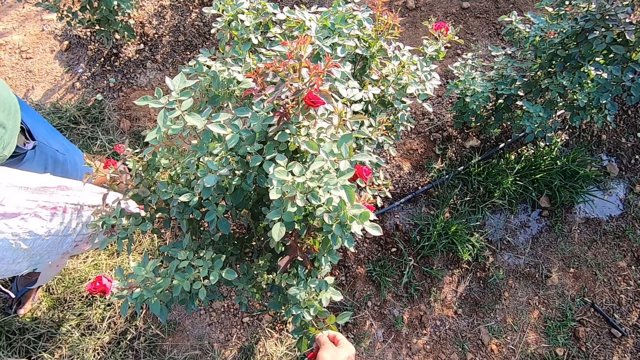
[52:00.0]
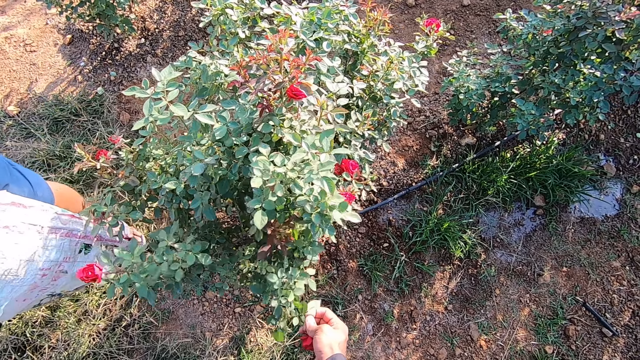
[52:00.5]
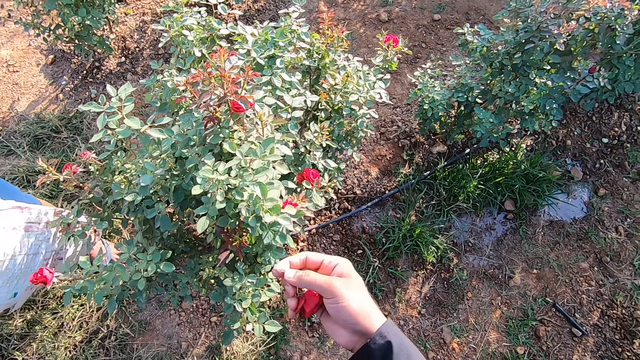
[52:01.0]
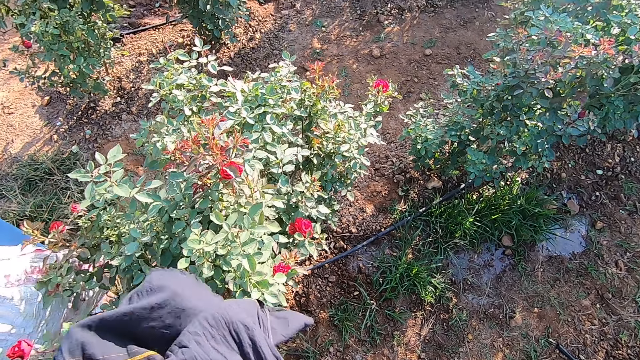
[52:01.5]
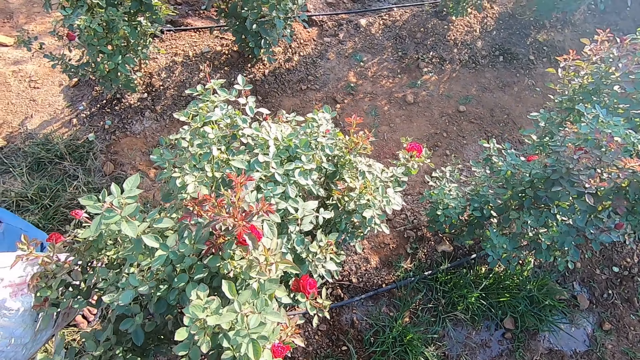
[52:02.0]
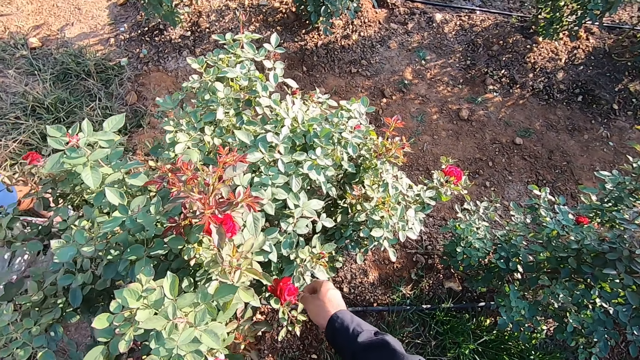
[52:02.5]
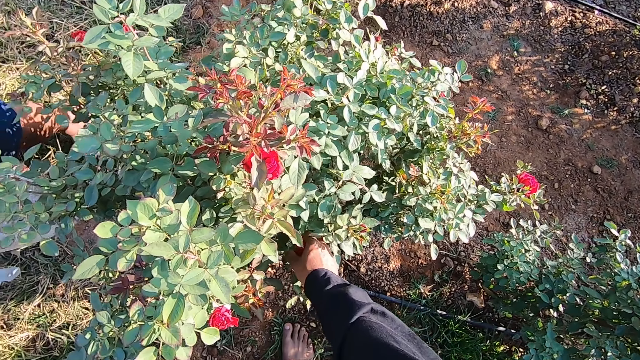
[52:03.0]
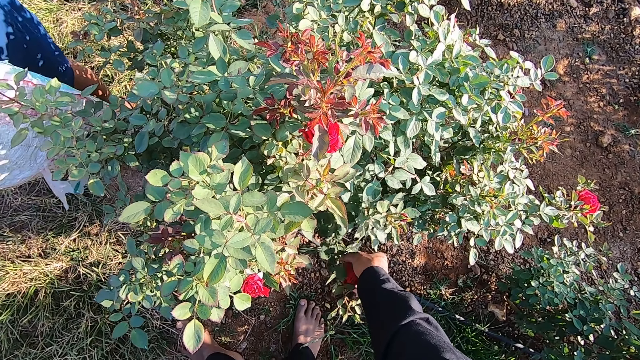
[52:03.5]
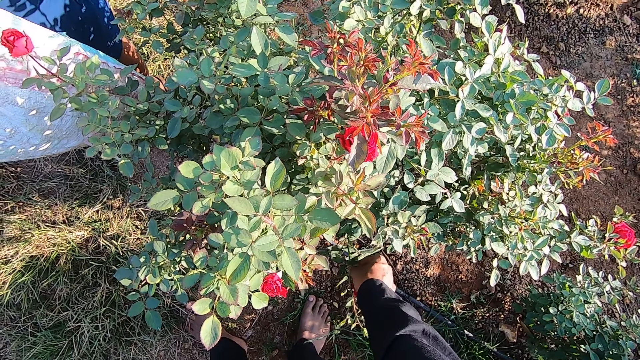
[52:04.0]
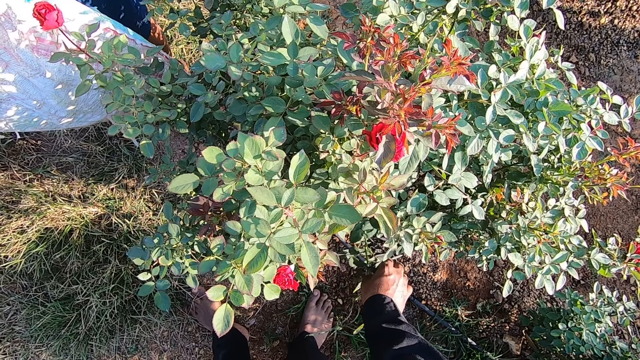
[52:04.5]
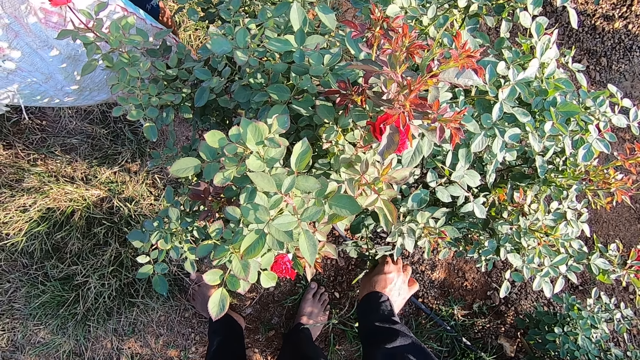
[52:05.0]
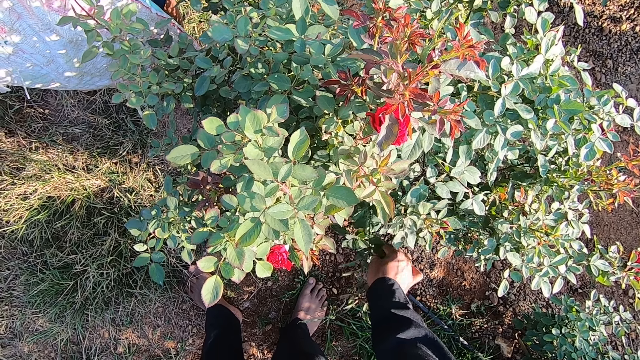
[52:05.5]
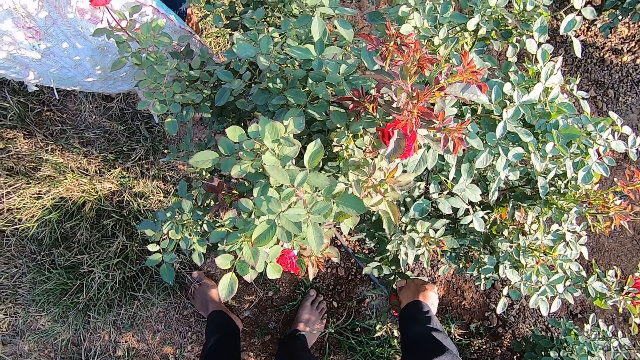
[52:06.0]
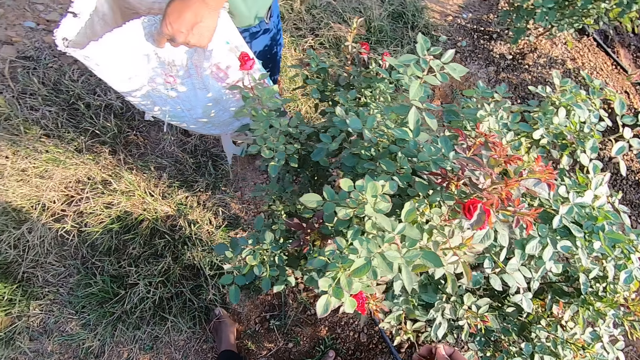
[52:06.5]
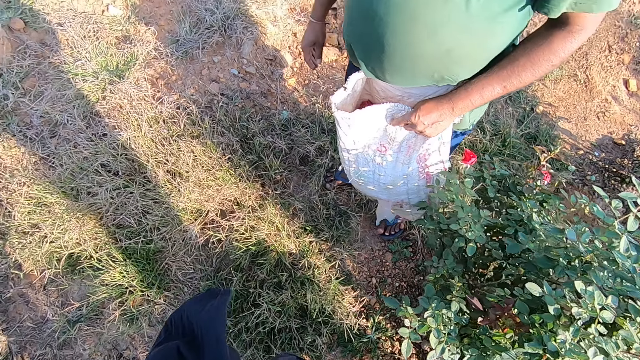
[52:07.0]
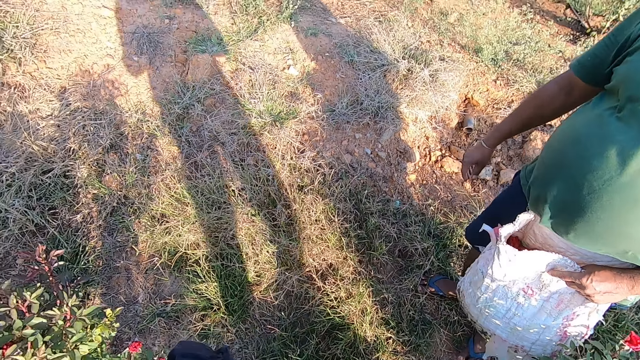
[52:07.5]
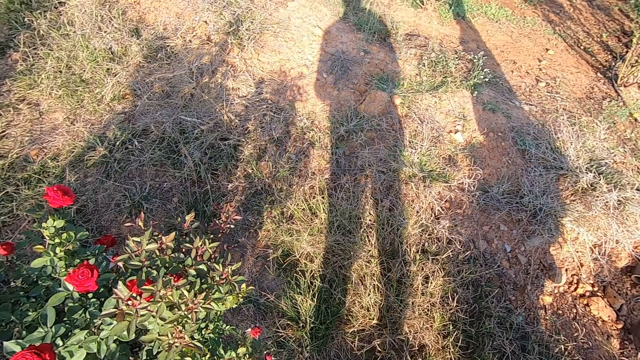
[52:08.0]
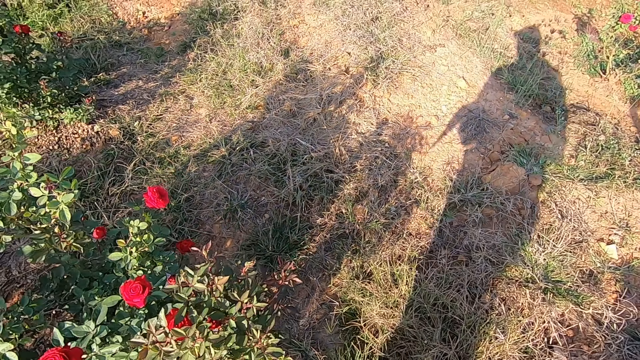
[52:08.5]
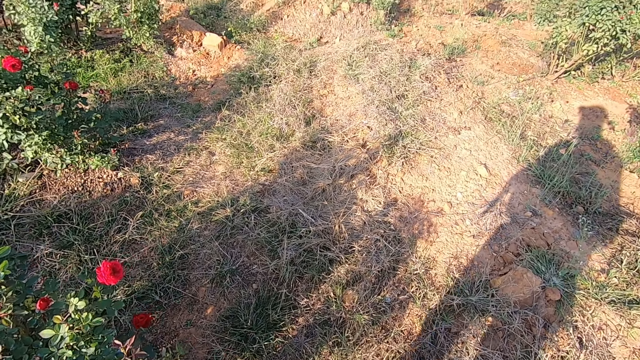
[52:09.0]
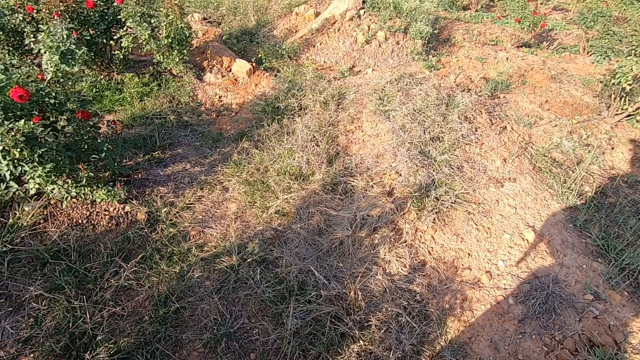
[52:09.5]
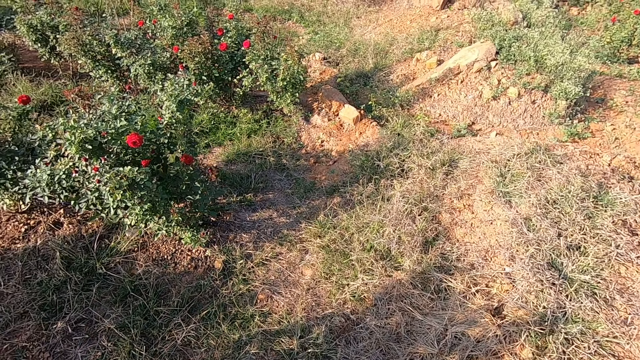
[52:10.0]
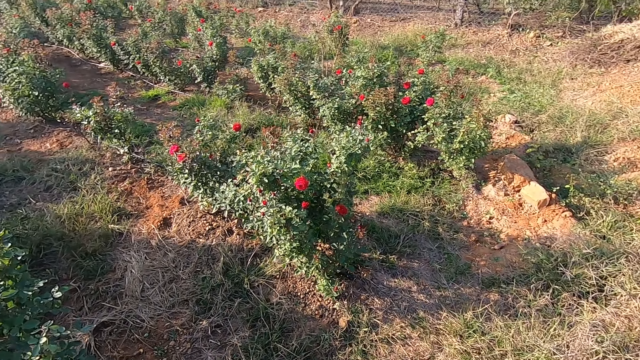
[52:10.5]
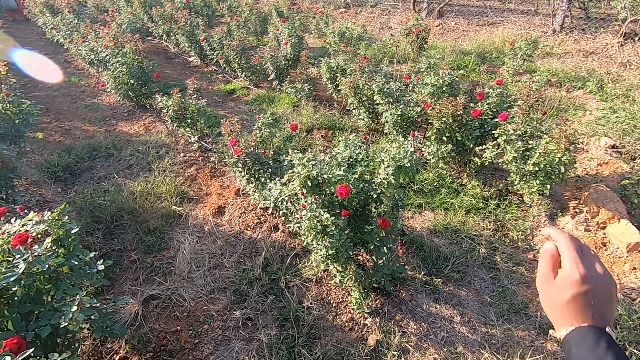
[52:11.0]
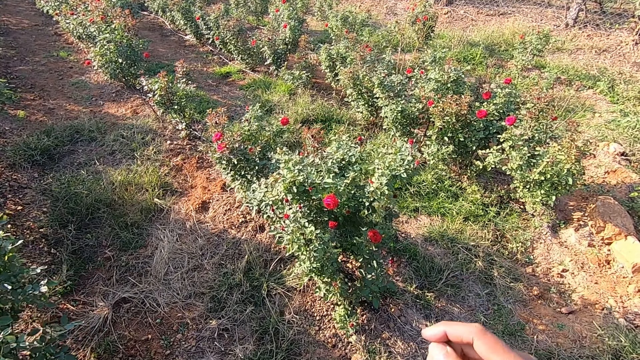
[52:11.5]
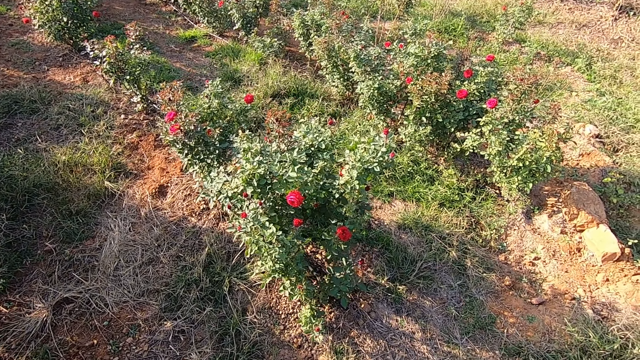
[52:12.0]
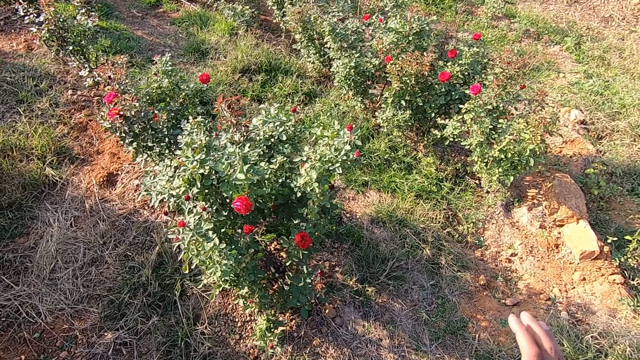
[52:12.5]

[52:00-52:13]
The camera wearer plucks the flower. He drops the flower in the cloth or scarf with his right hand. He talks to a man. He plucks a flower from the flower plant in the garden with his right hand. The man talks to the camera wearer. The camera wearer places the flower in the scarf. He walks towards another bush. He talks to the man.

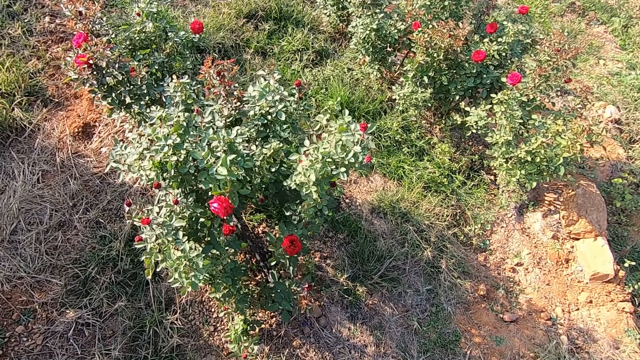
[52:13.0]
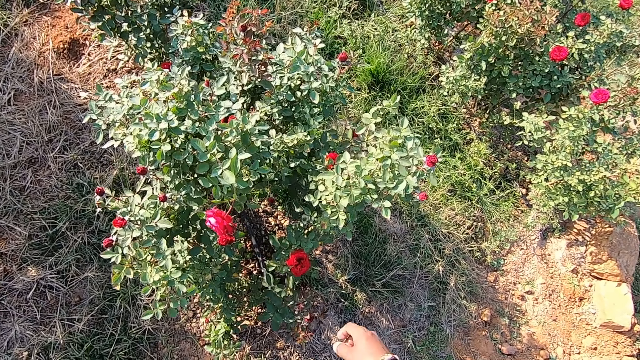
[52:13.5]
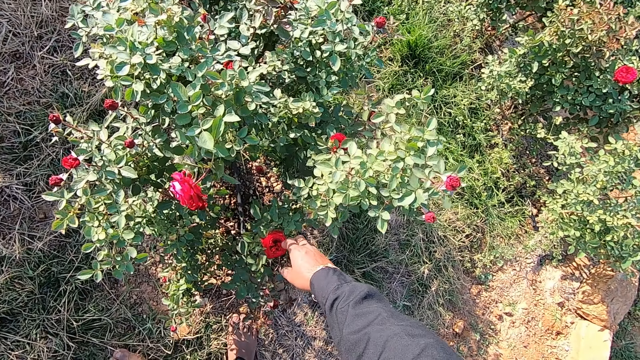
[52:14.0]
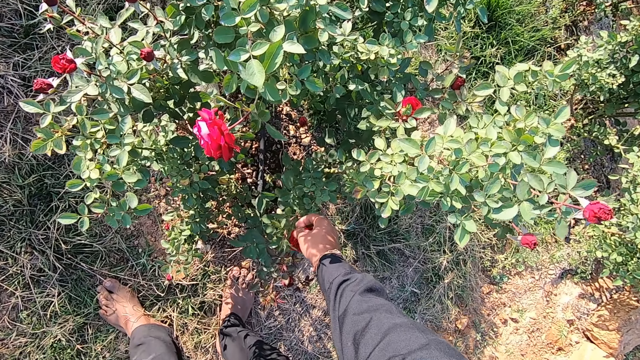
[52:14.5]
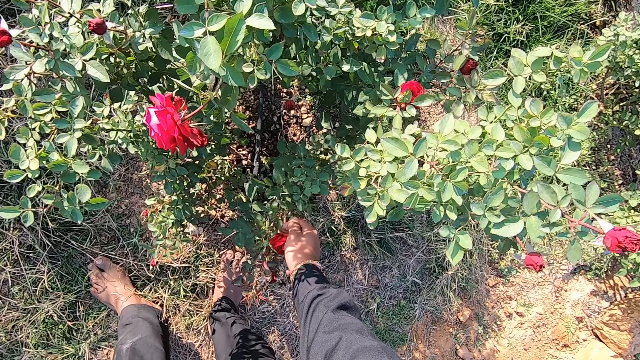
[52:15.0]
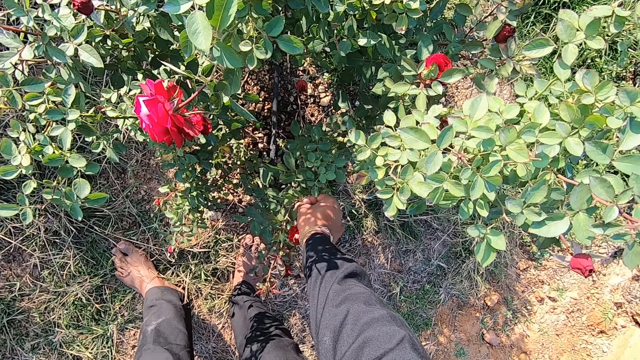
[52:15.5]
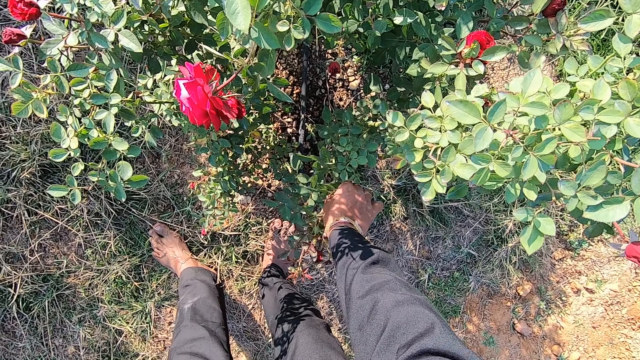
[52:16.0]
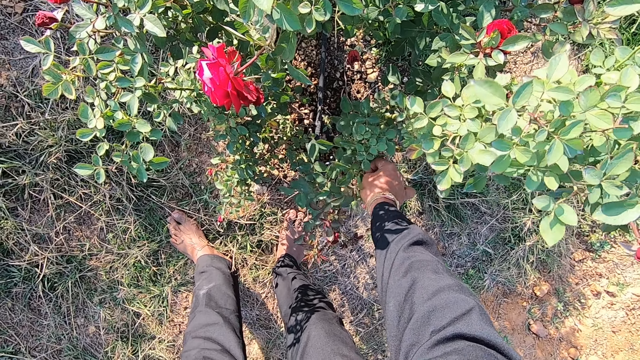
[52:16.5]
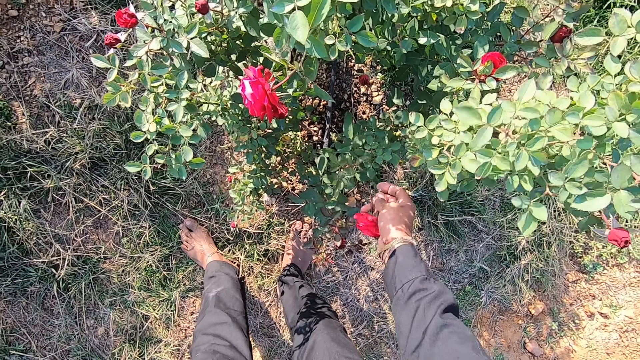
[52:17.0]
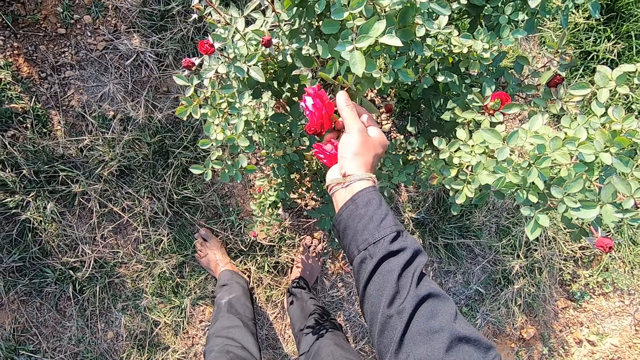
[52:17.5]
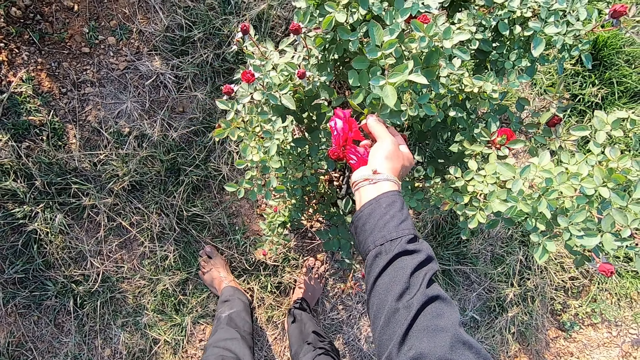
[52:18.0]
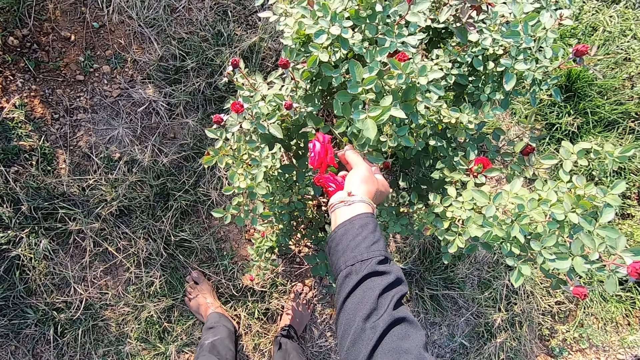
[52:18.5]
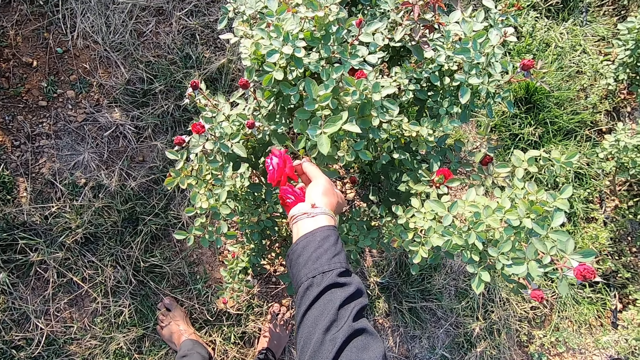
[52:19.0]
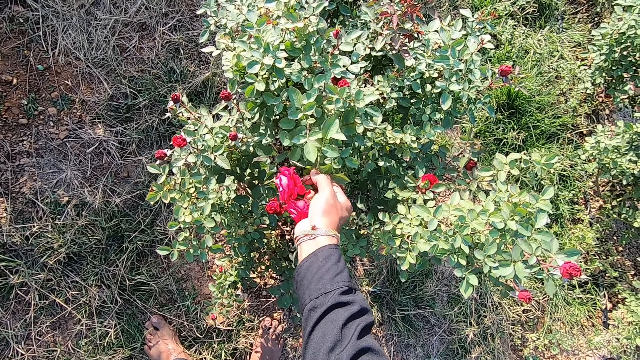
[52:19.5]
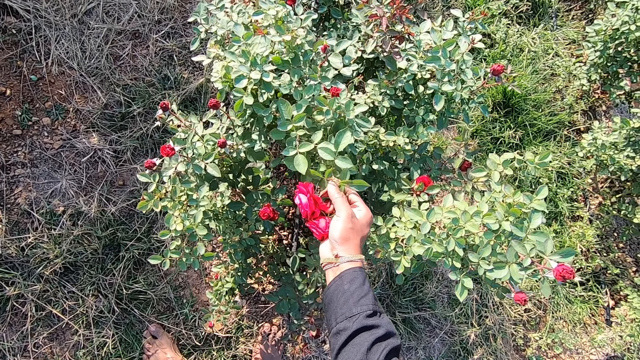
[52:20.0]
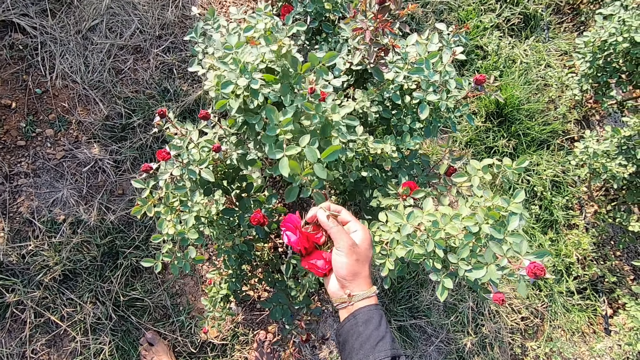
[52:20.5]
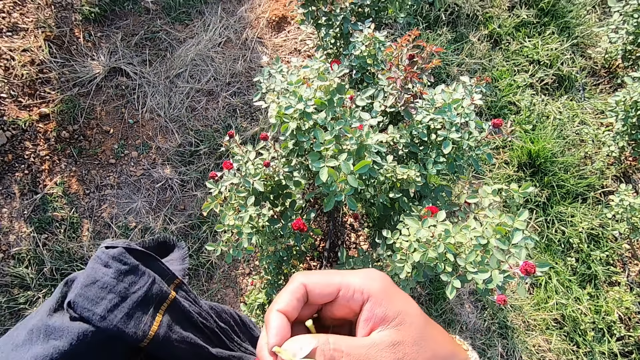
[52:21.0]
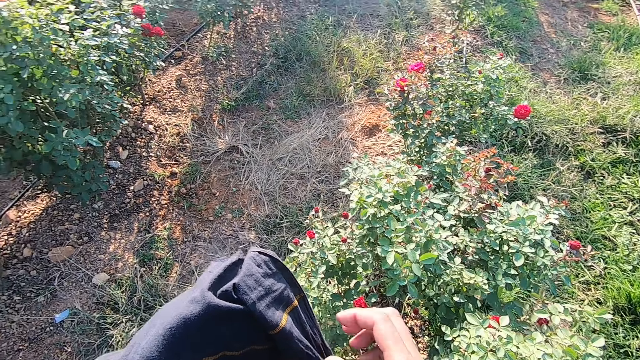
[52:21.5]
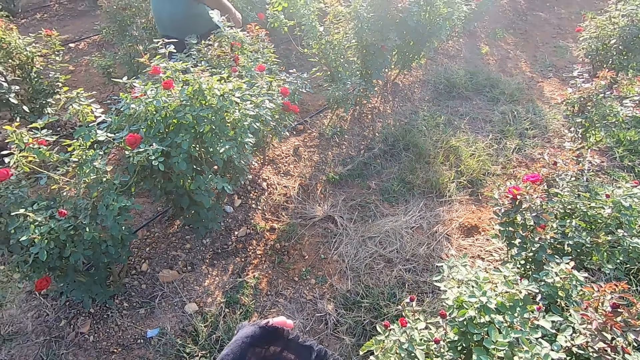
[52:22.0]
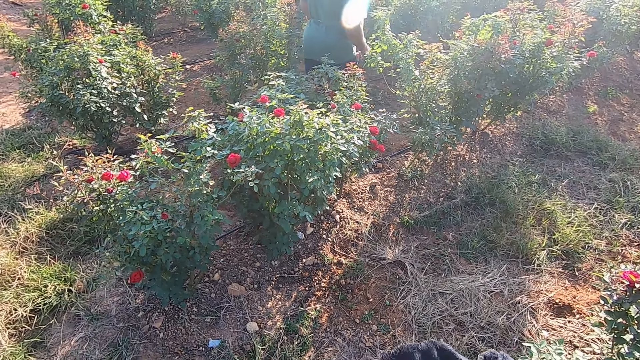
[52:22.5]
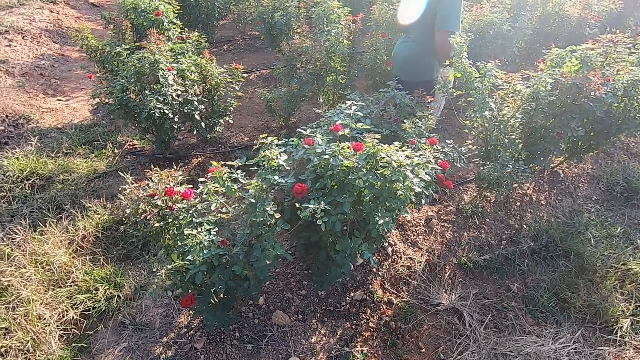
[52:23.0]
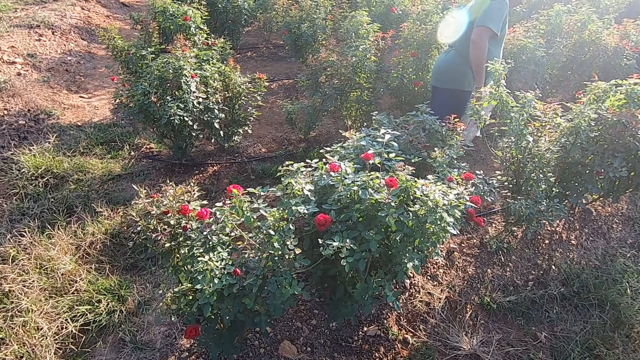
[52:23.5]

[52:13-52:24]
The camera wearer plucks a flower from a flower plant in the garden with his right hand. He plucks a flower from the flower plant in the garden with his right hand. He talks to a man. He drops the flowers in the cloth or scarf with his right hand. The man walks towards another bush. The camera wearer talks to the man.
